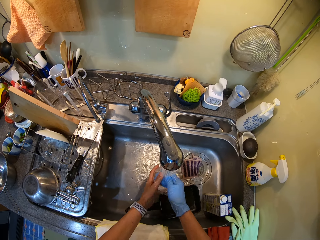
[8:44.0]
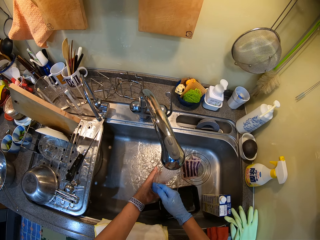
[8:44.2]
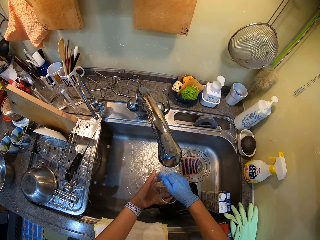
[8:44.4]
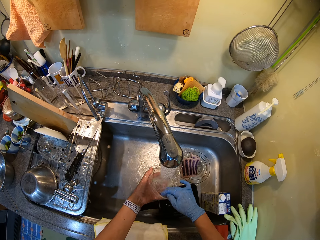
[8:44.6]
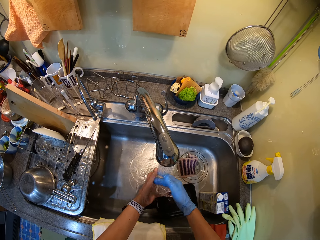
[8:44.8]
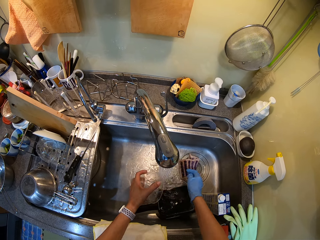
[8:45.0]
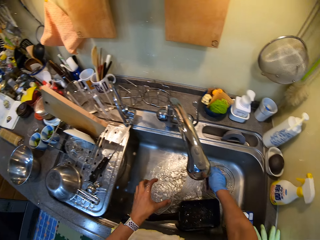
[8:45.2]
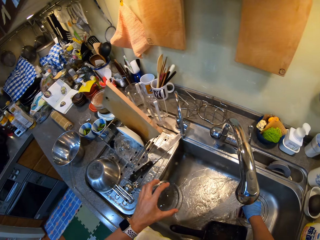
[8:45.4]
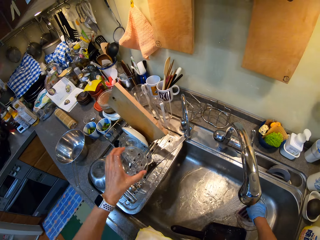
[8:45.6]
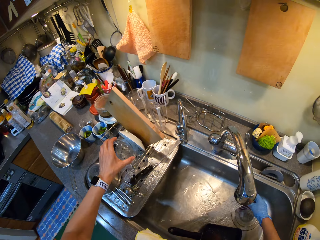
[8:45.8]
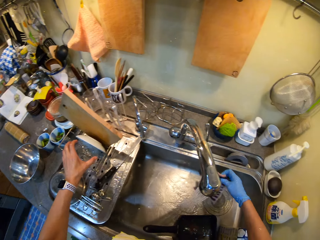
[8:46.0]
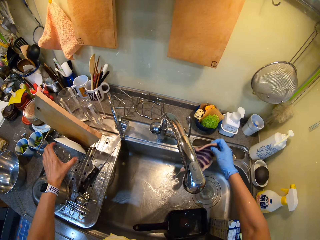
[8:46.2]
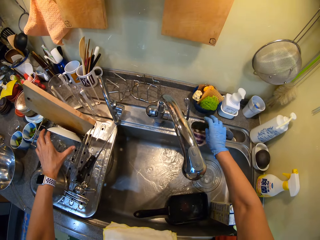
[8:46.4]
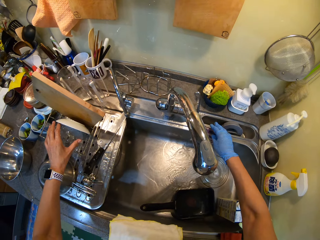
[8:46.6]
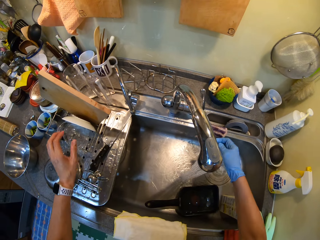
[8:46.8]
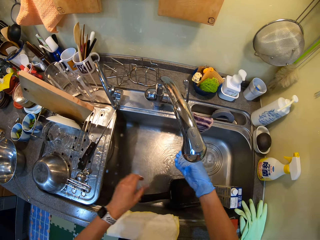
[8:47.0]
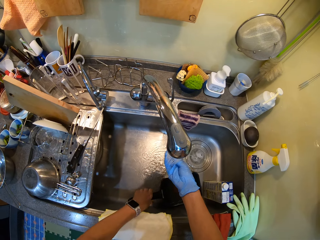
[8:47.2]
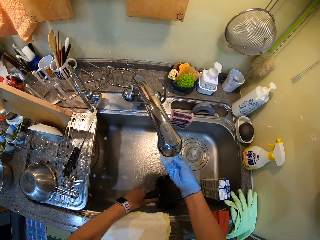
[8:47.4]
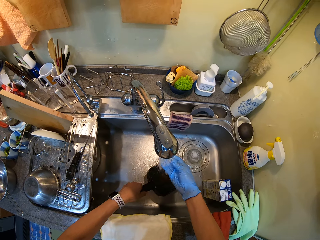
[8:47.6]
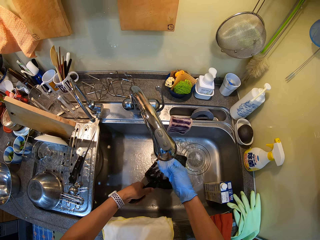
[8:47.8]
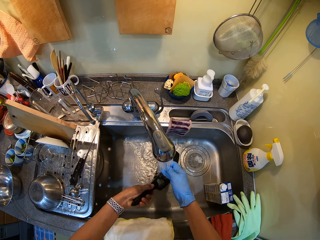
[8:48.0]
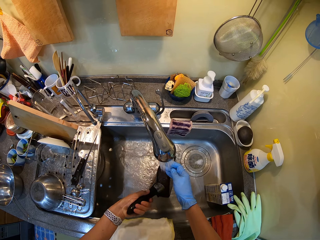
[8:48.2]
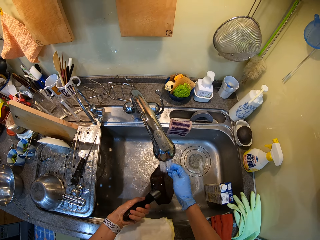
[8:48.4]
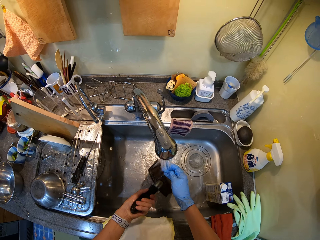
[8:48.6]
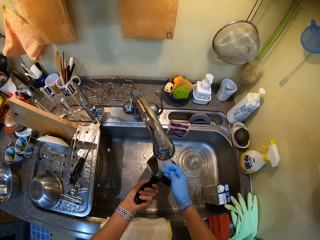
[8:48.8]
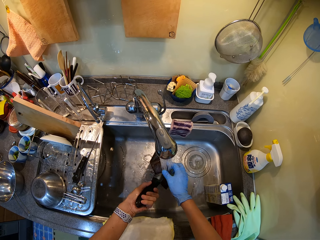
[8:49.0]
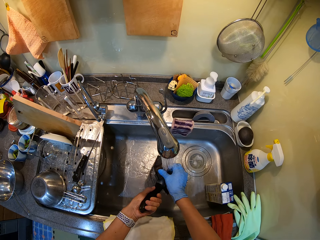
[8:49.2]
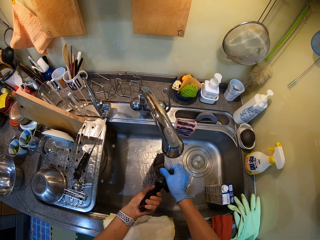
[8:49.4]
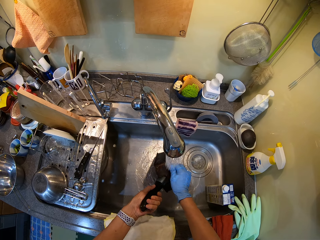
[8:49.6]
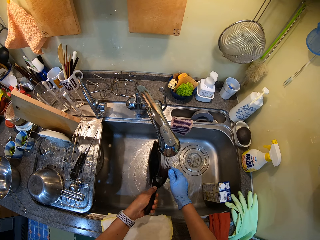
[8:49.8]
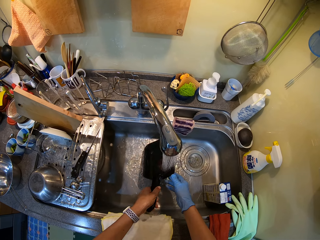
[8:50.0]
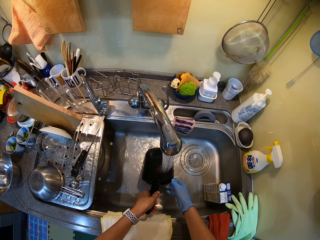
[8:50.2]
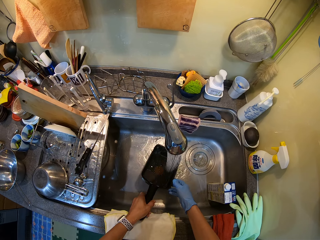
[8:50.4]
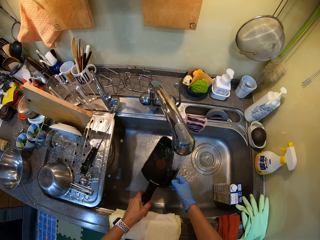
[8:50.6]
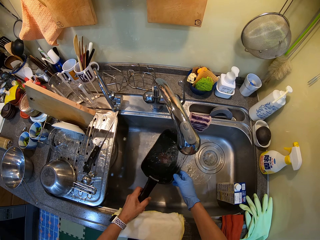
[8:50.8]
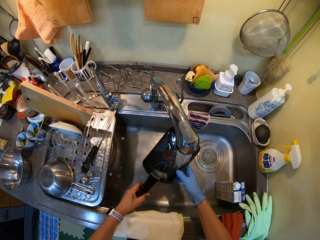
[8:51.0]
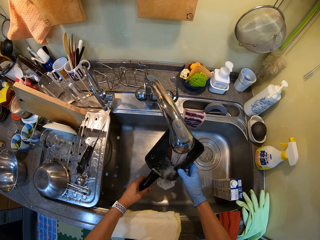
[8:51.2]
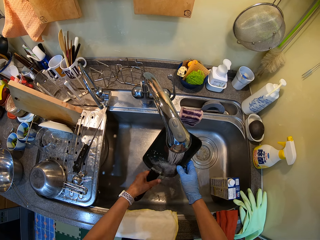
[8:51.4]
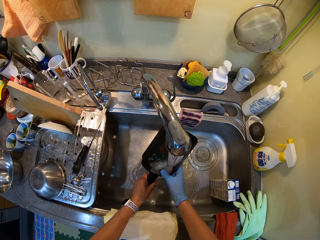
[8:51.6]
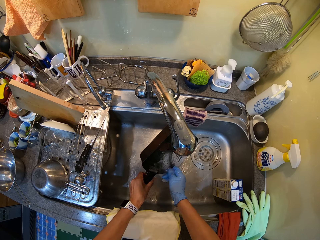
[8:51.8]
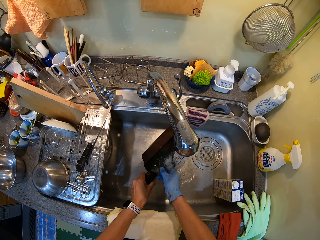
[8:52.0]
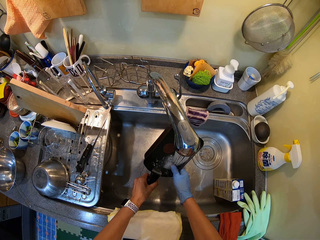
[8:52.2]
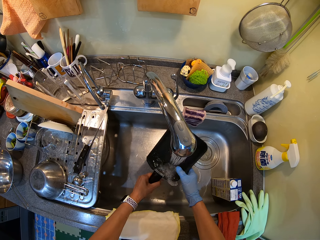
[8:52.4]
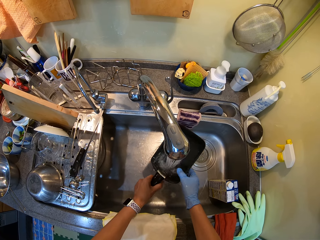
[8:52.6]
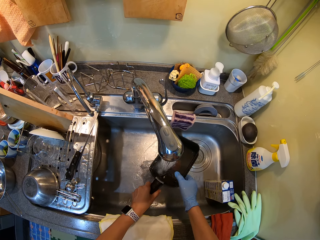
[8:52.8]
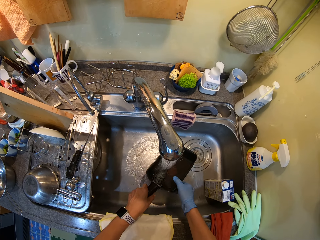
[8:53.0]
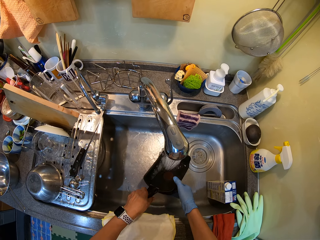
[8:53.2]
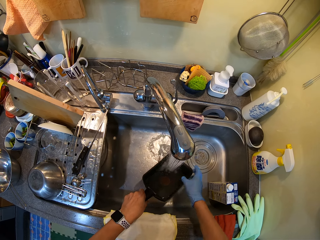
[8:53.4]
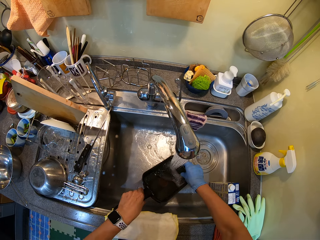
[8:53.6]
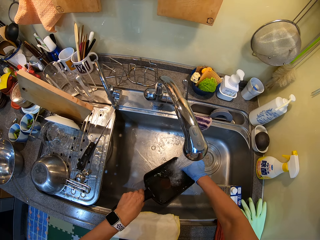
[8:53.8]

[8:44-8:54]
The camera wearer picks up the pan and washes the pan.

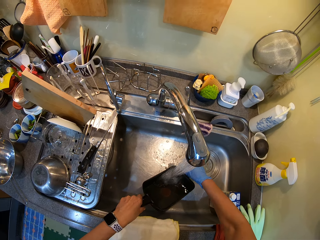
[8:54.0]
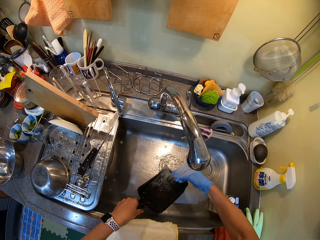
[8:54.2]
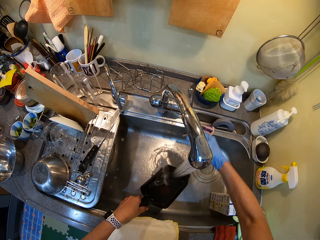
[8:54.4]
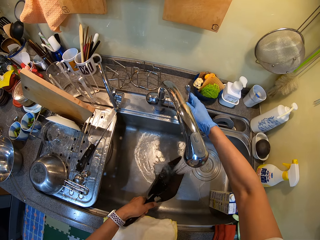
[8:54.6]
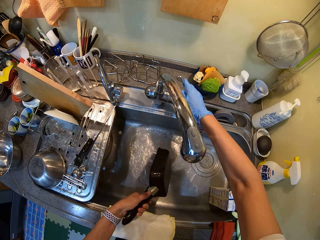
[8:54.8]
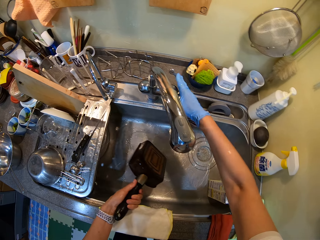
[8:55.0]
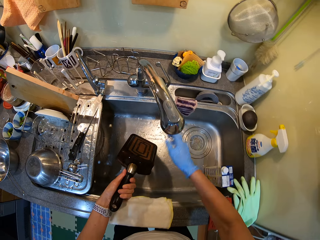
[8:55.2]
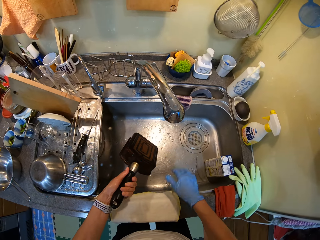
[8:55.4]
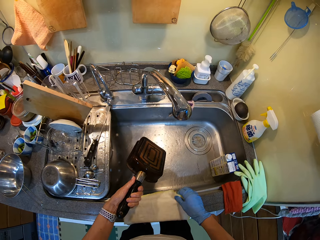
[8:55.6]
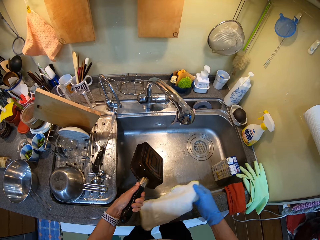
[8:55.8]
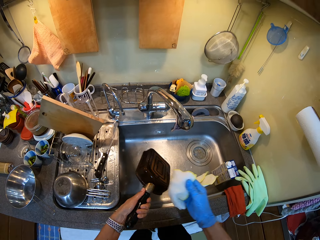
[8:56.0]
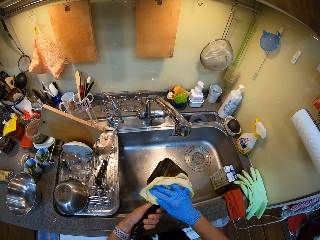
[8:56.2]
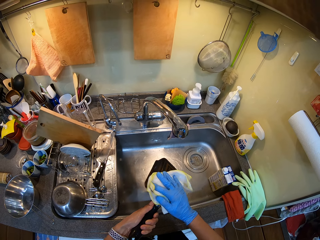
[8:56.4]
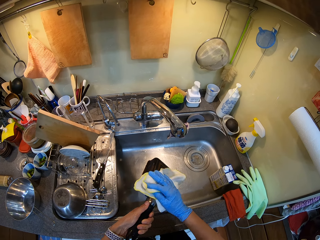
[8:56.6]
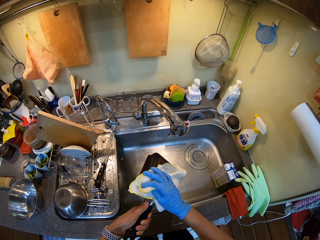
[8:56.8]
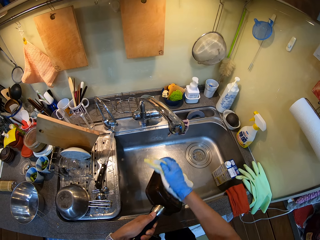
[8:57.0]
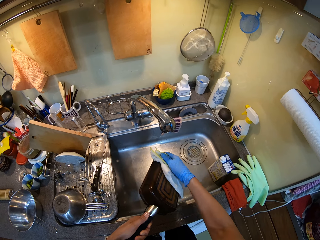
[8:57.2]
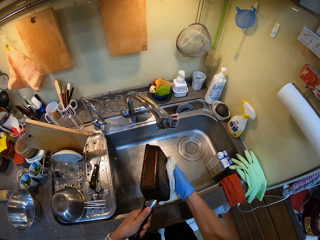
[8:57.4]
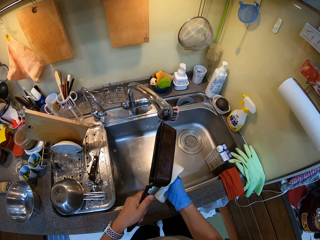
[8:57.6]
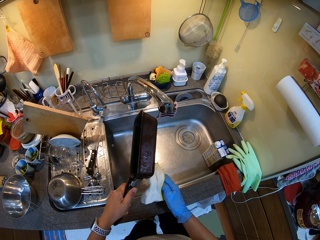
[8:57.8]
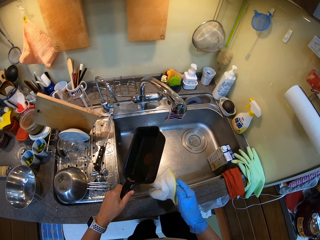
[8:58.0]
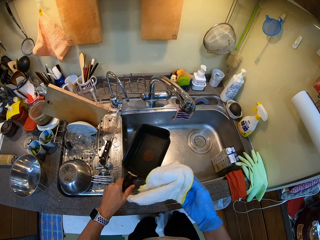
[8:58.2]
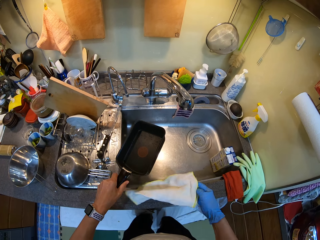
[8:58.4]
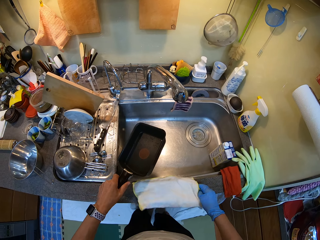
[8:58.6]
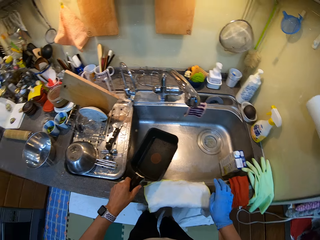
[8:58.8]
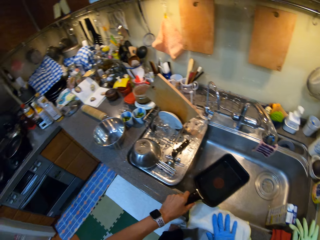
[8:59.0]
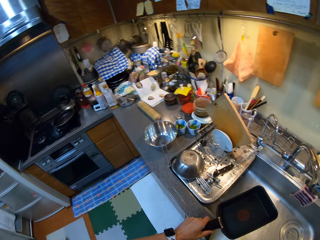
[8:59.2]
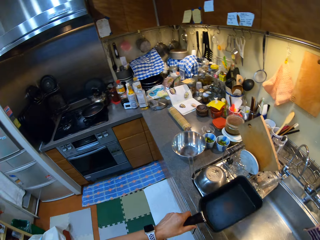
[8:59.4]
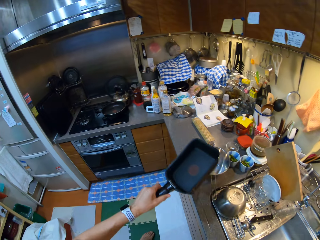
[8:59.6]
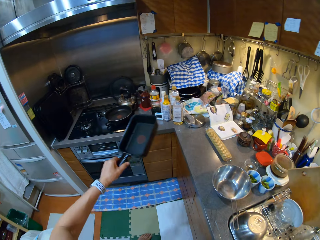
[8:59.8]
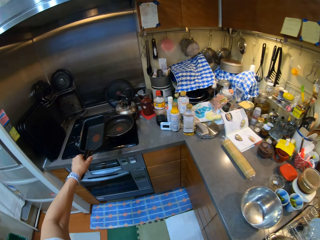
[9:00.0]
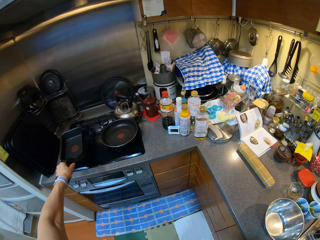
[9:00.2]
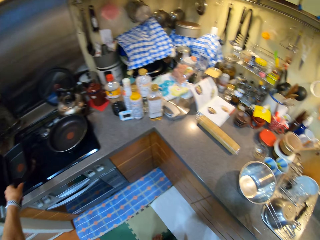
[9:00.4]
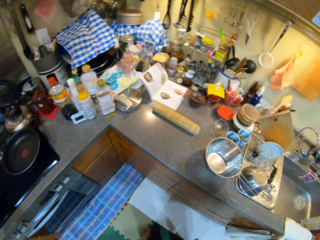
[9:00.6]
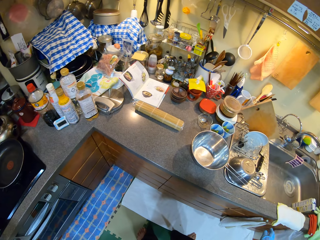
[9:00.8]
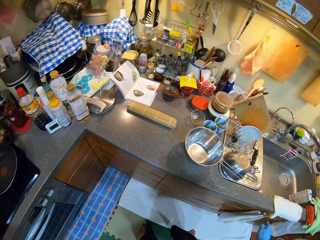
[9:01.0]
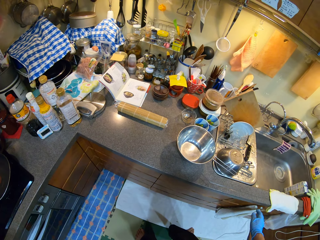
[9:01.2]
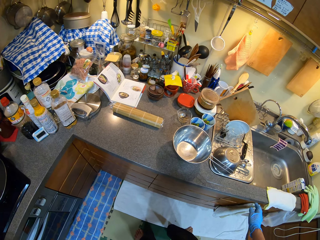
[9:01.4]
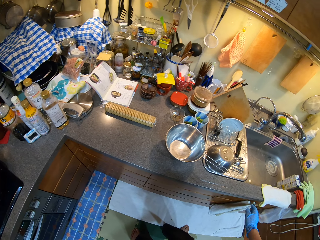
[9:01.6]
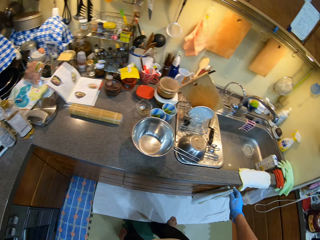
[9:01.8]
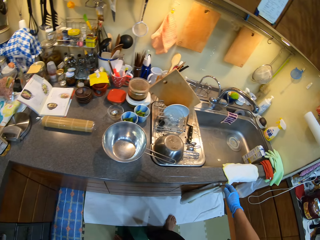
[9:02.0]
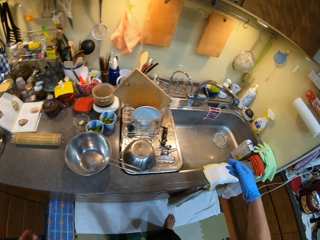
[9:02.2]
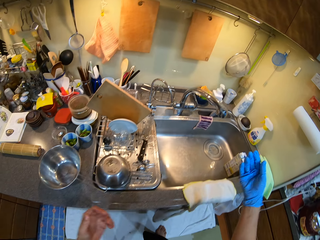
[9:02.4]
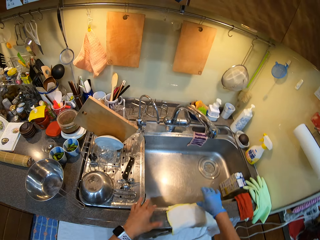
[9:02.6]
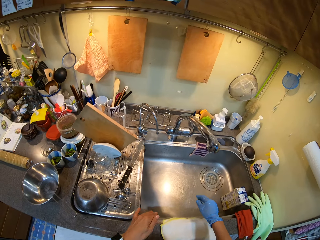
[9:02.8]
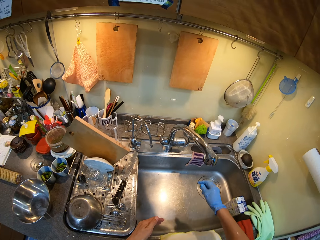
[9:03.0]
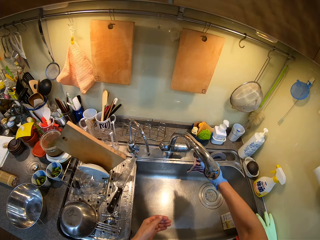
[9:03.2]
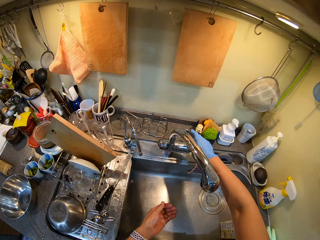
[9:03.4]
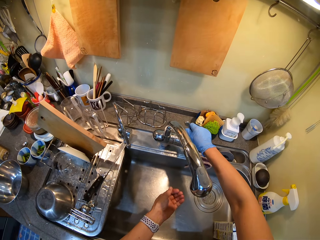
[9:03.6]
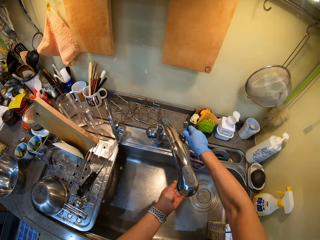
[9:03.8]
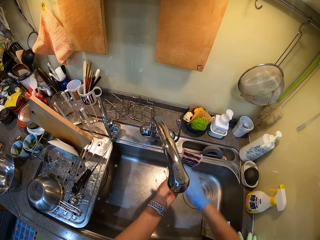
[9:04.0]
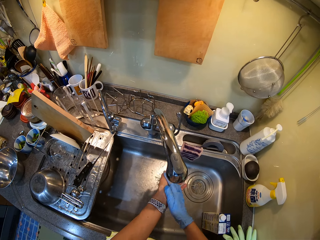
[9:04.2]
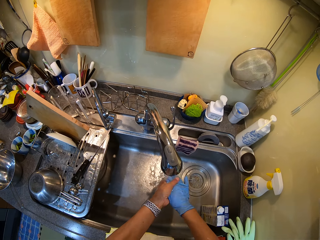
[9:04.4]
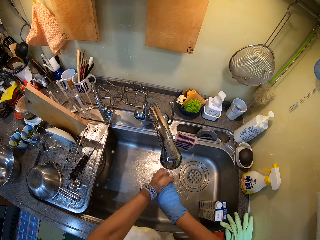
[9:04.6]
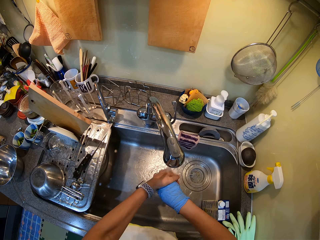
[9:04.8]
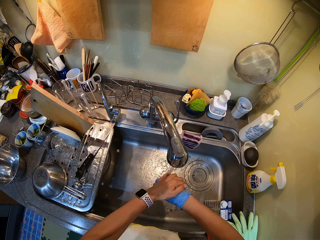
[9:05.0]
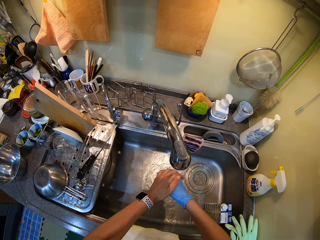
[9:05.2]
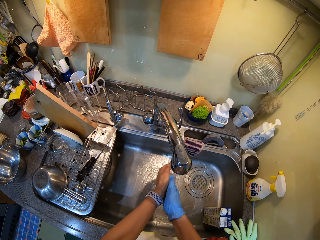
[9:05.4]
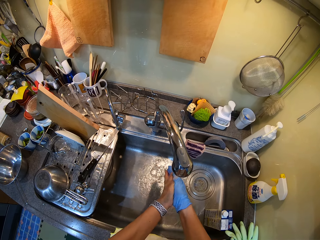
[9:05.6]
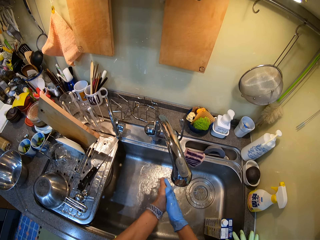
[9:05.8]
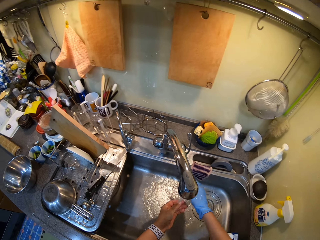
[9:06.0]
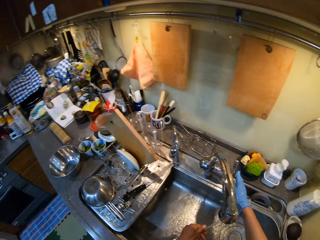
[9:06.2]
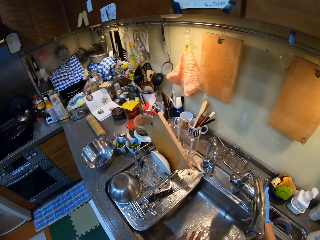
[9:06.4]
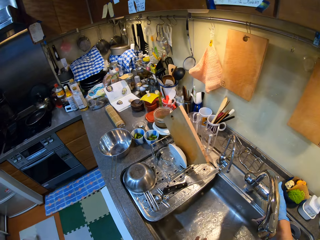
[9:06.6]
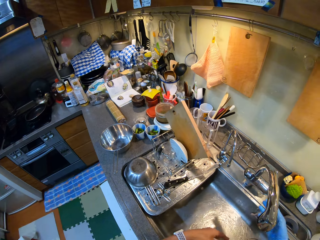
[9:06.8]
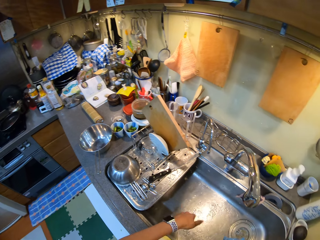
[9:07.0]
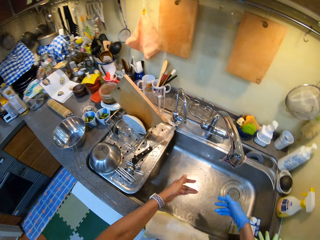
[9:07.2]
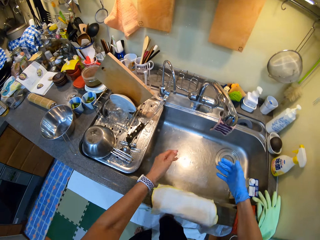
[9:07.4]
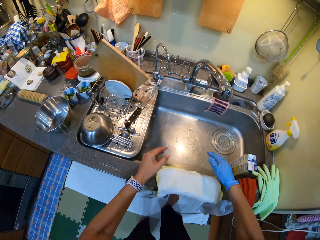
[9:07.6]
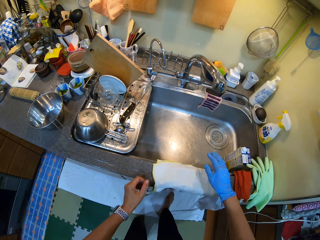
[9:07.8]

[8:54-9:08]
The camera wearer closes the tap water. They pick up the towel. They wipe the pan with the towel. They put the towel in the sink. They walk in the kitchen. They put the pan on the burner. They open the tap water. They rinse hands with the tap water. They close the tap water.
